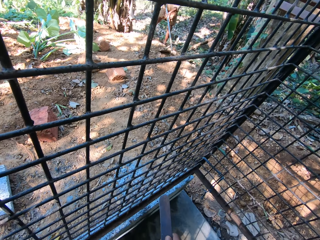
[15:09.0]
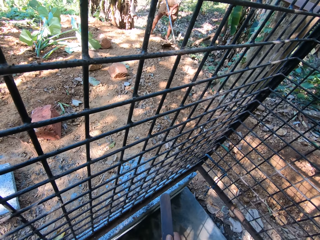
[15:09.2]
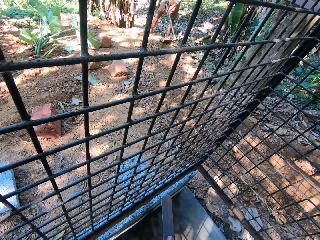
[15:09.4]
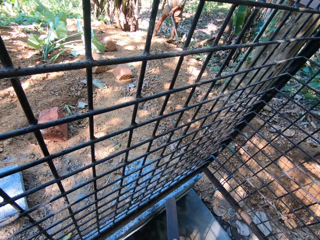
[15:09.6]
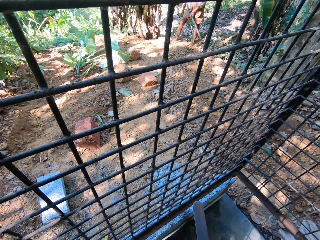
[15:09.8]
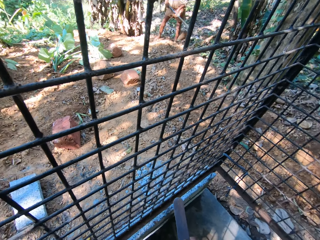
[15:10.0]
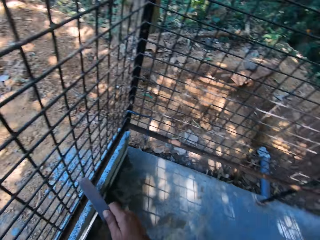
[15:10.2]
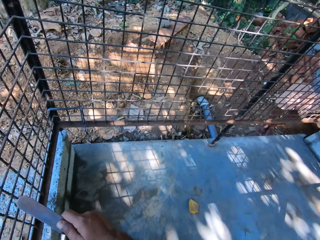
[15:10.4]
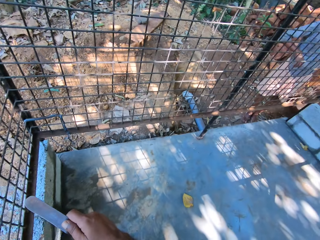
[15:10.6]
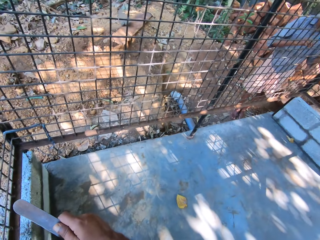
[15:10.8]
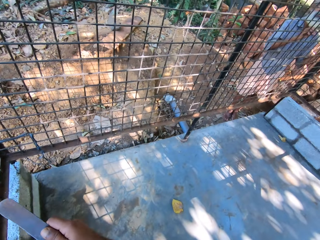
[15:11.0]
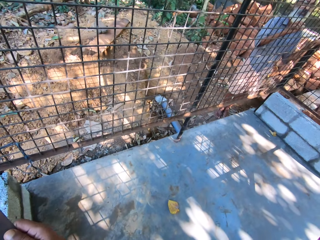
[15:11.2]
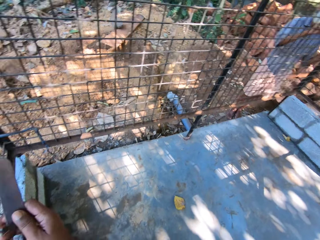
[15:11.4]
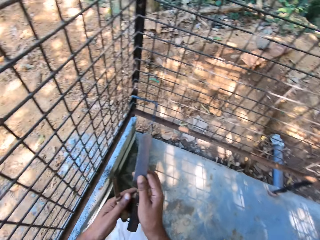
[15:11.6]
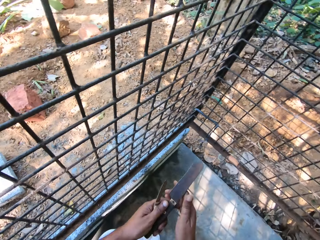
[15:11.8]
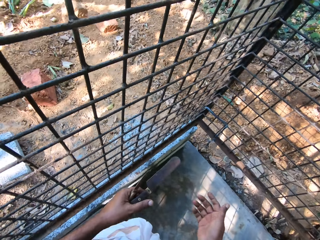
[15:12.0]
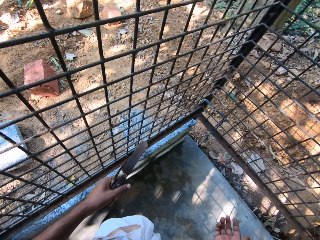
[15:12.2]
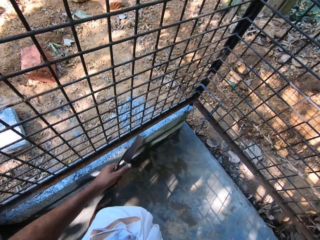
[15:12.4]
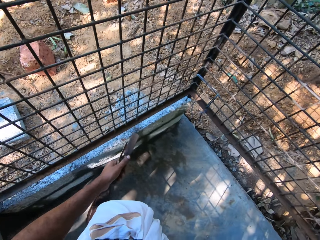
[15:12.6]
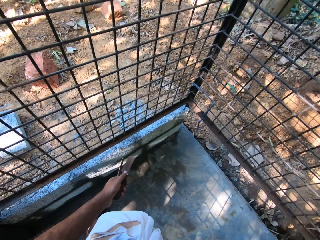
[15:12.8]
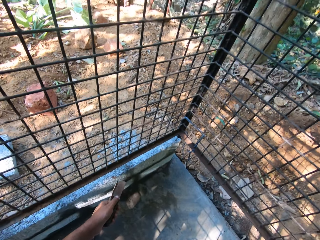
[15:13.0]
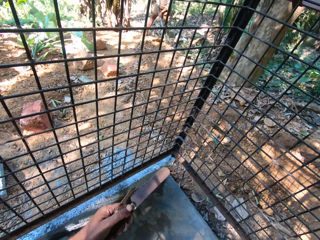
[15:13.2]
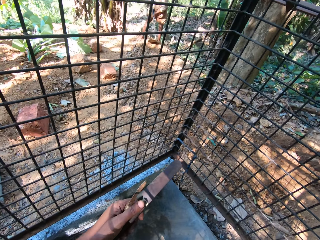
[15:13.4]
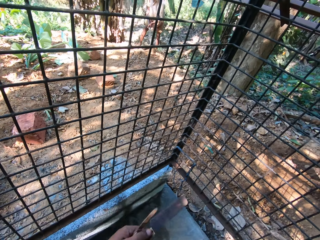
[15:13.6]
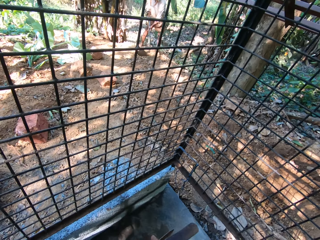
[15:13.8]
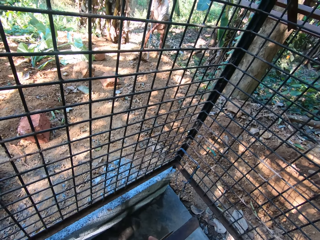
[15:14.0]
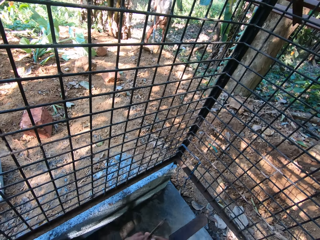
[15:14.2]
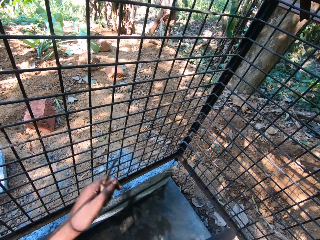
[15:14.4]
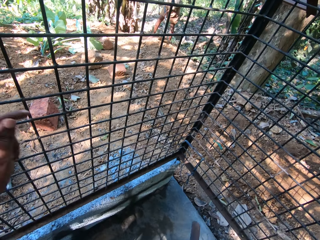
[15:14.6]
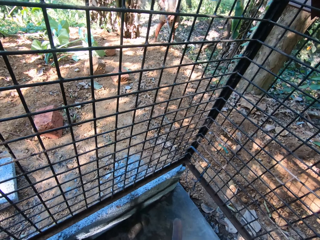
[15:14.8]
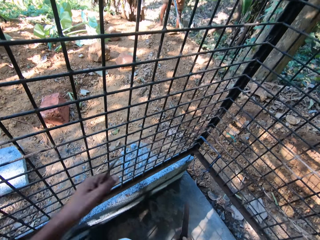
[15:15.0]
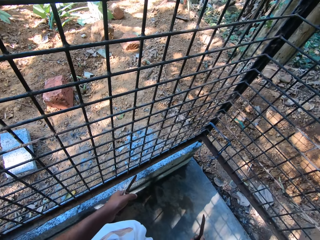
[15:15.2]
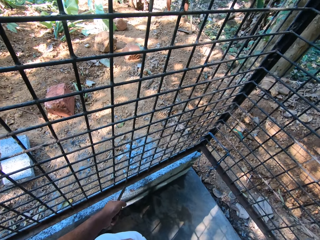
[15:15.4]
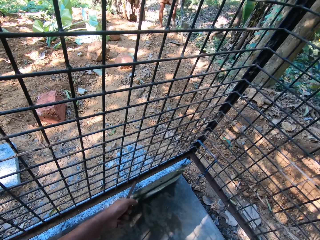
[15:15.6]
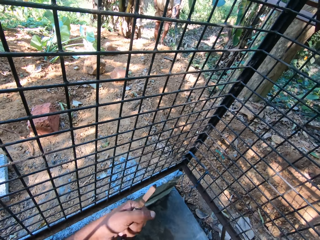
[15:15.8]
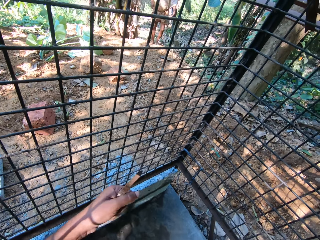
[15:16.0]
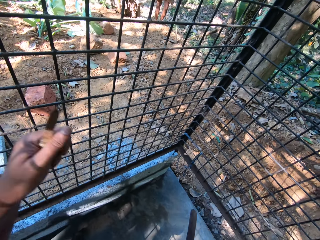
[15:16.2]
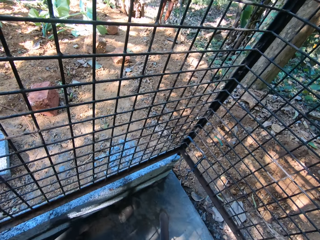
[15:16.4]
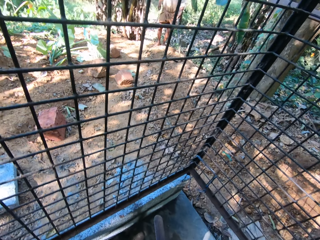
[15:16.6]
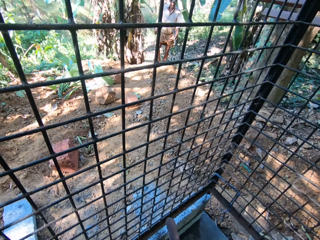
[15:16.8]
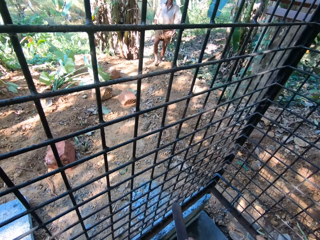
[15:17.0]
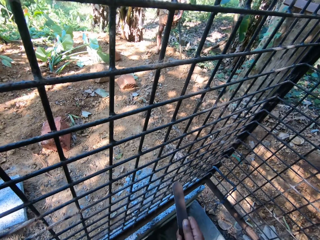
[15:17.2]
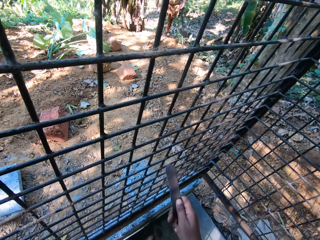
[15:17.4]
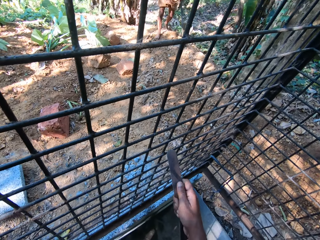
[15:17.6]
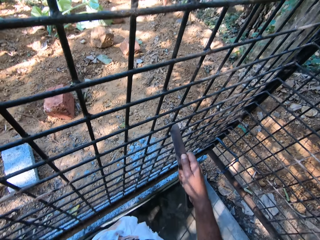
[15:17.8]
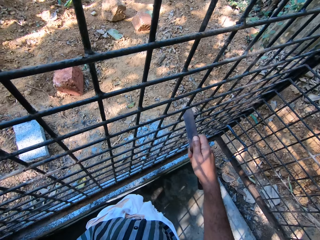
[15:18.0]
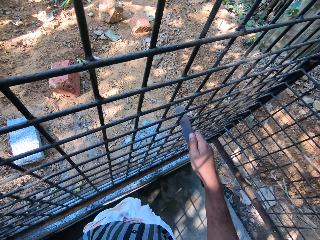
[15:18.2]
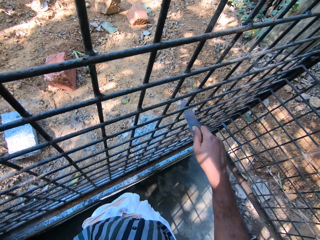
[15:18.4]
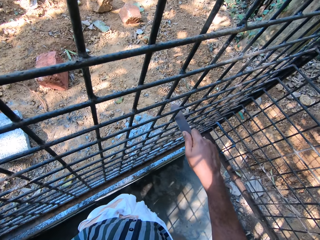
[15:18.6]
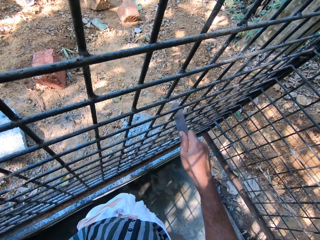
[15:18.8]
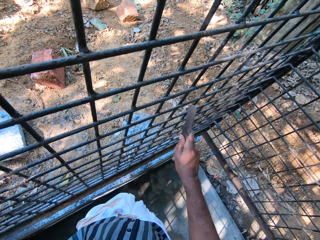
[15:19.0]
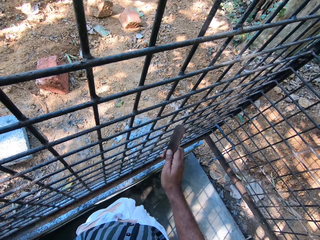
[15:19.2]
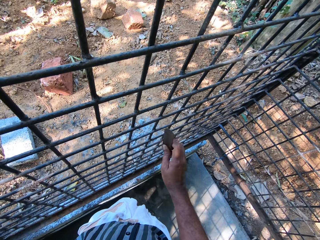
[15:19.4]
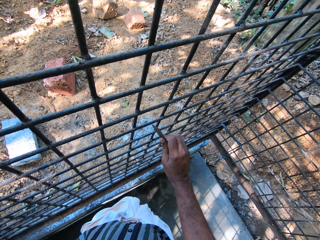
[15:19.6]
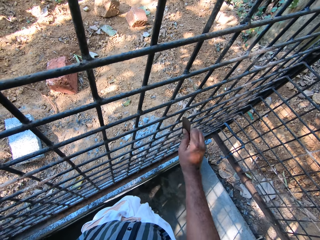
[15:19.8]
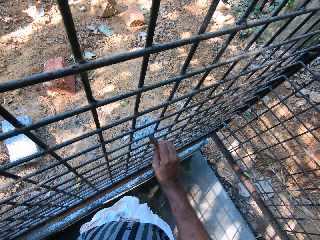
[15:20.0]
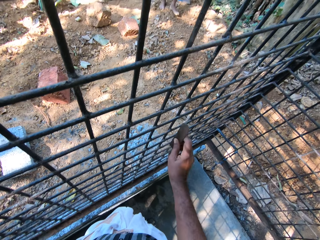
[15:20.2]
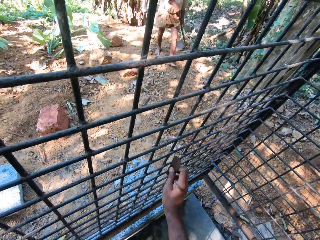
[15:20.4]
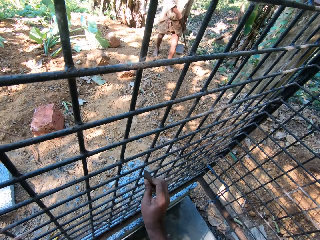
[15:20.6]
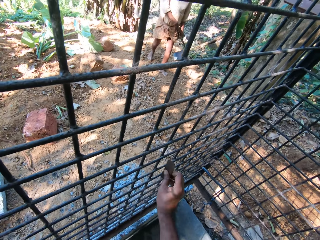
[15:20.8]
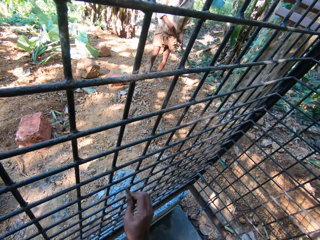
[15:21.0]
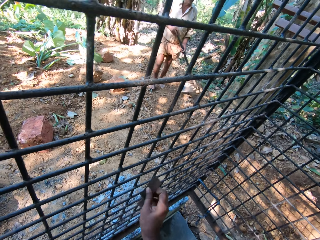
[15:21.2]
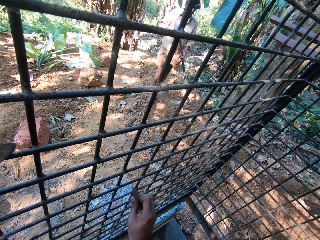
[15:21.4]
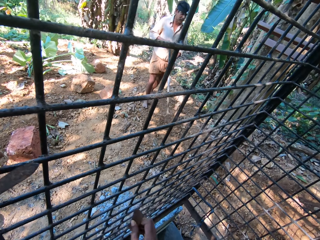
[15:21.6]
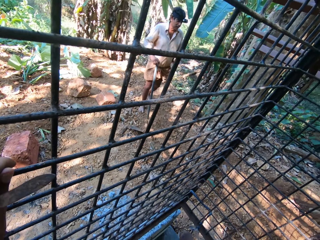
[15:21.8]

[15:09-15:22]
The camera wearer looks around. He holds the knives in his right hand with his left hand. He interacts with the man. He holds the knife in his left hand with his right hand. The man digs and walks. The camera wearer scrapes the cage with the knife in his right hand.

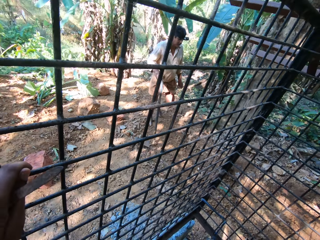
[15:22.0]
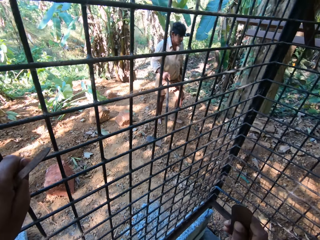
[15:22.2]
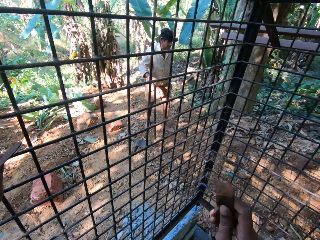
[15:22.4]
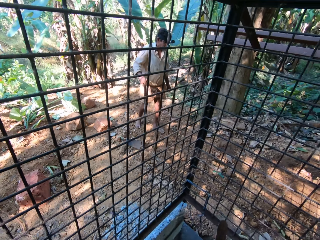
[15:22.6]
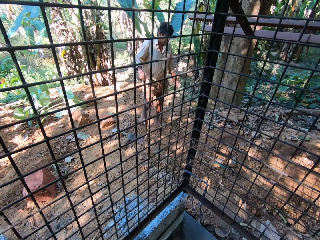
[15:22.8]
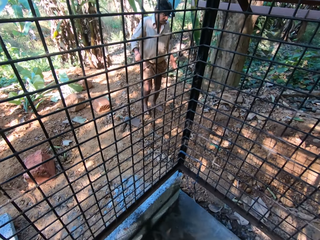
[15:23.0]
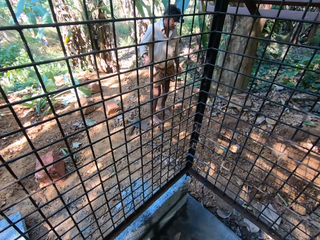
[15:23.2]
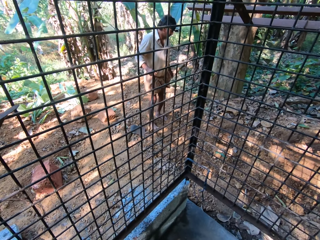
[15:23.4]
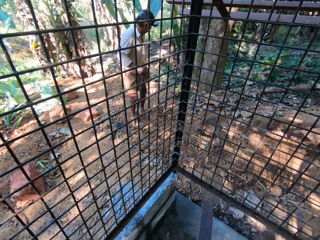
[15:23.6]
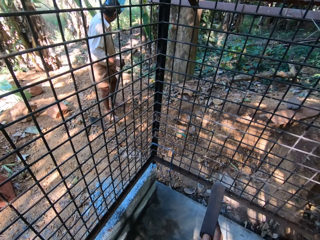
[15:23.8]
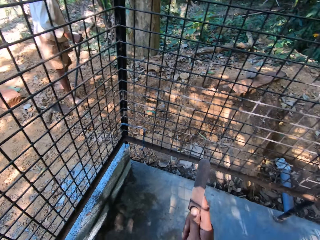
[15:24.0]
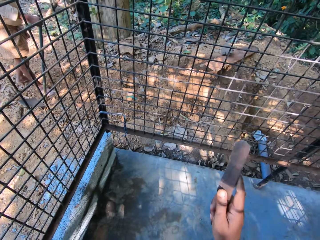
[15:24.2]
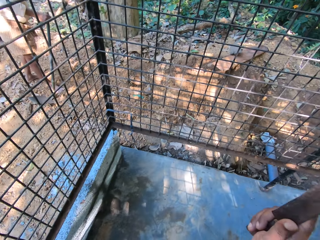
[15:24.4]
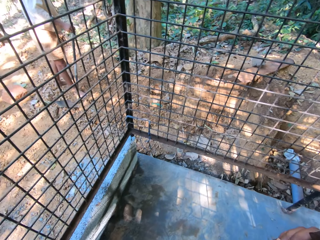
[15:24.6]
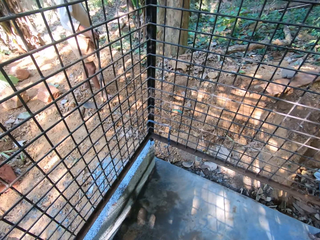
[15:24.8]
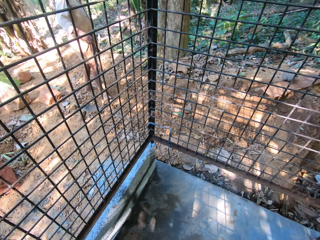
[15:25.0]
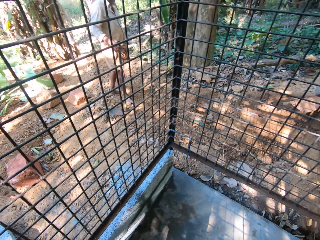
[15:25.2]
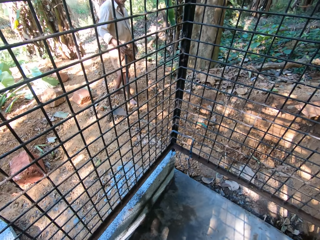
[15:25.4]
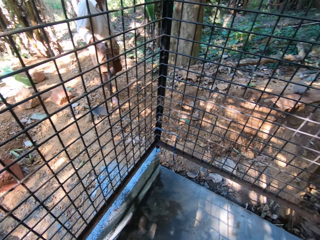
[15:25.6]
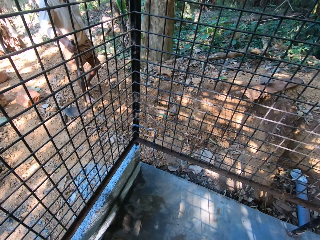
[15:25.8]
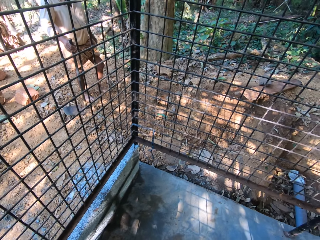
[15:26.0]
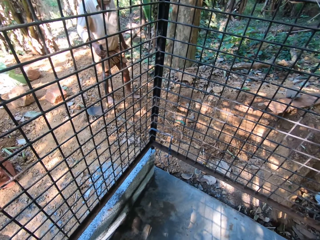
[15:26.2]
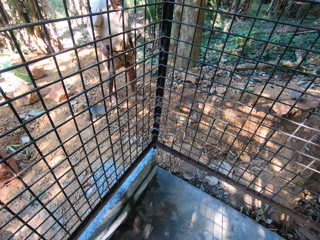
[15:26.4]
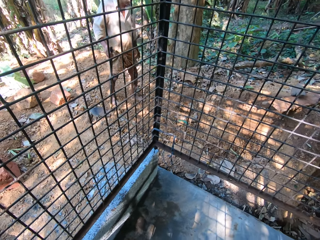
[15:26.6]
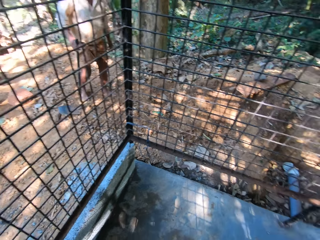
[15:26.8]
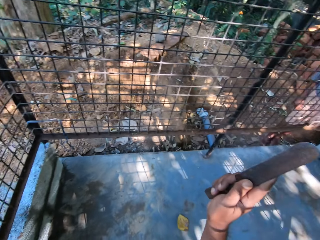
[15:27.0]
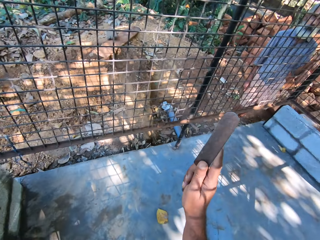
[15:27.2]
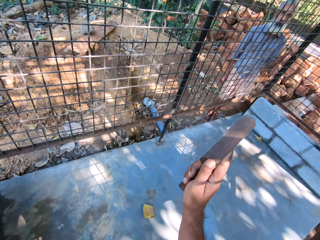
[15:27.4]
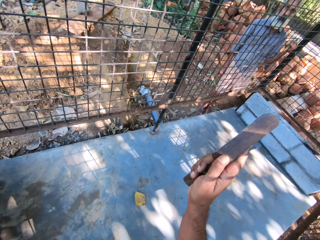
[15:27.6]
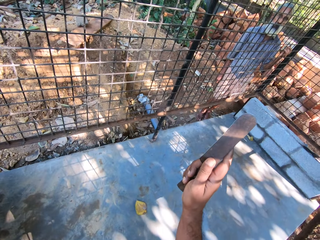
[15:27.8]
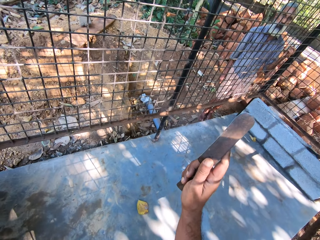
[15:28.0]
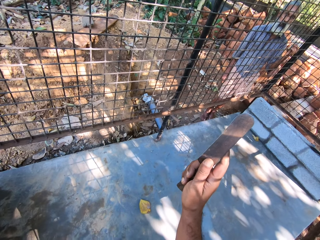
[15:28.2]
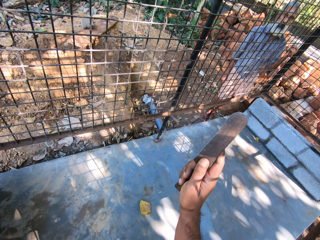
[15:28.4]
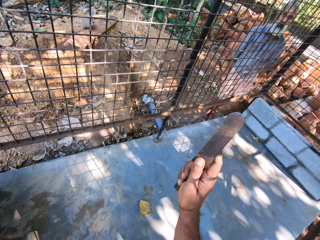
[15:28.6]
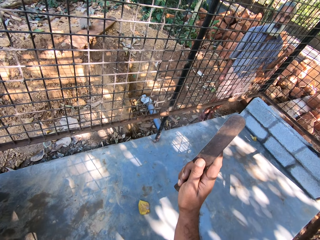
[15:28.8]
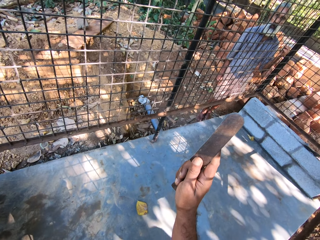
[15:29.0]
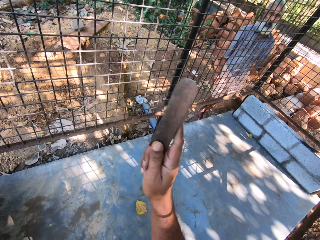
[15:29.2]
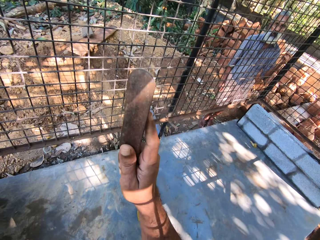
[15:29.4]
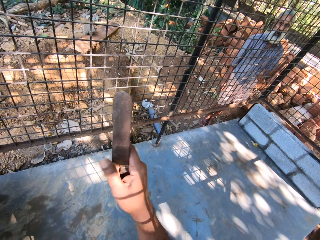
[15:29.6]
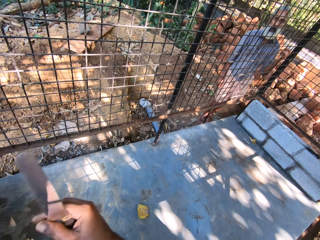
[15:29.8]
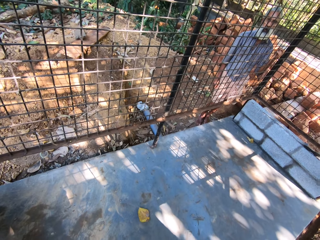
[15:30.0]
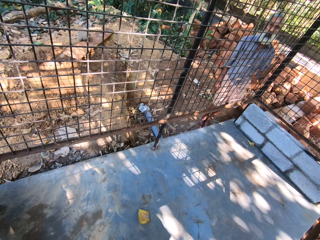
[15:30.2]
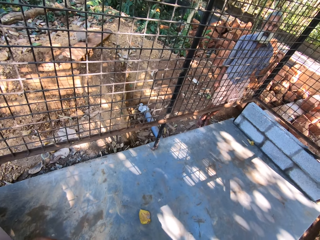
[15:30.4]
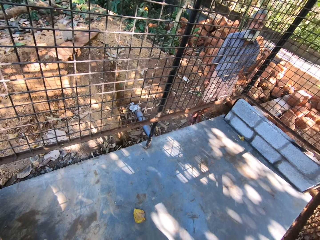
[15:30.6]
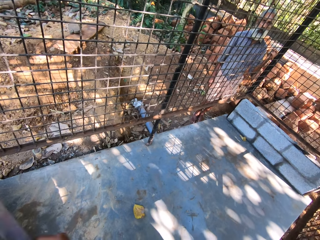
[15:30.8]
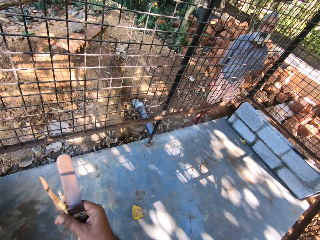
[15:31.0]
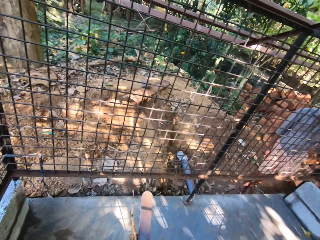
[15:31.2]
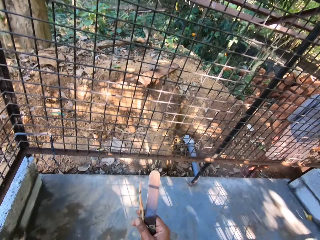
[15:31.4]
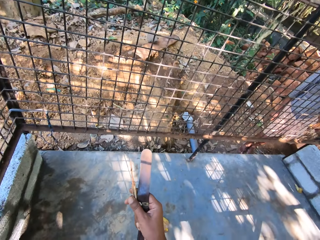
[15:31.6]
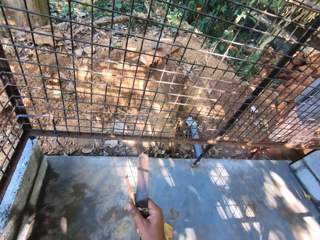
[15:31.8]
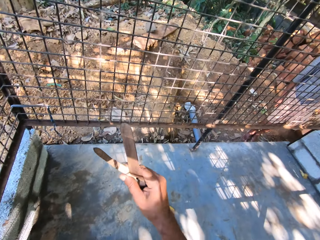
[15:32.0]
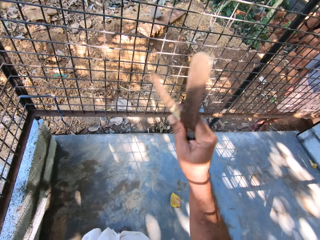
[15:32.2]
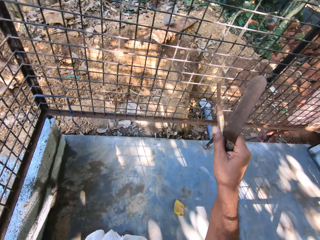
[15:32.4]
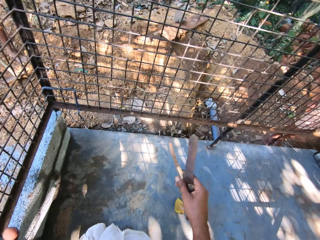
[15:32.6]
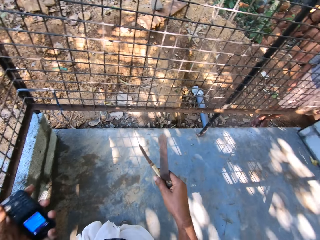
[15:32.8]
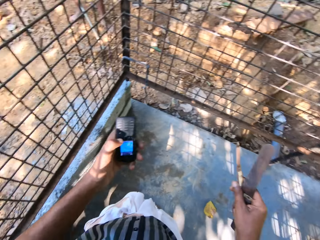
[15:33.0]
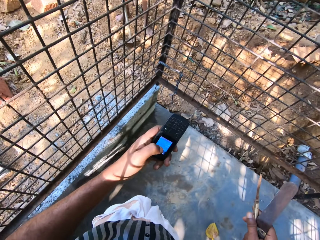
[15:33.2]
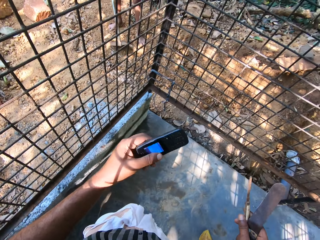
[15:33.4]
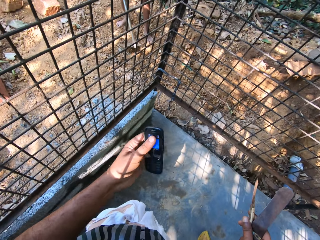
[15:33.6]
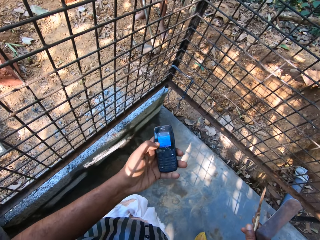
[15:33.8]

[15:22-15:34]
The camera wearer converses with the man and another man. He interacts with the other man. He holds the knife in his left hand with his right hand. He moves his hand. He holds the phone in his left hand.
